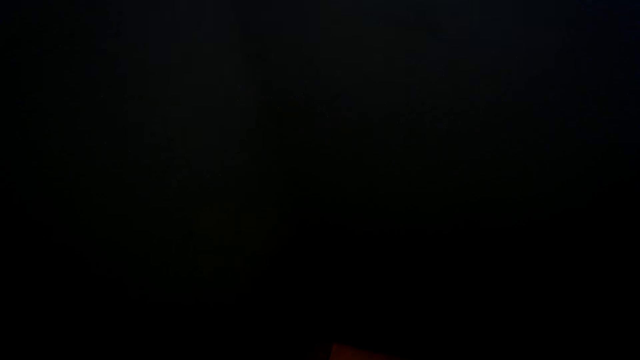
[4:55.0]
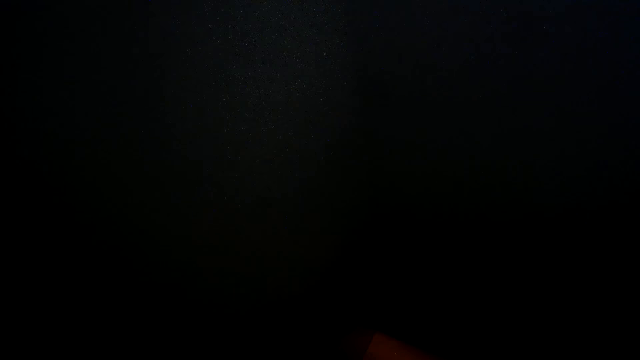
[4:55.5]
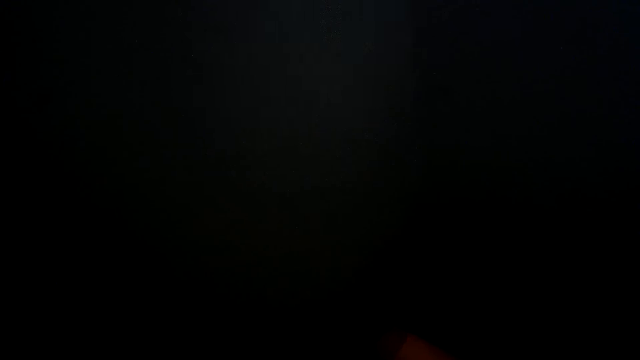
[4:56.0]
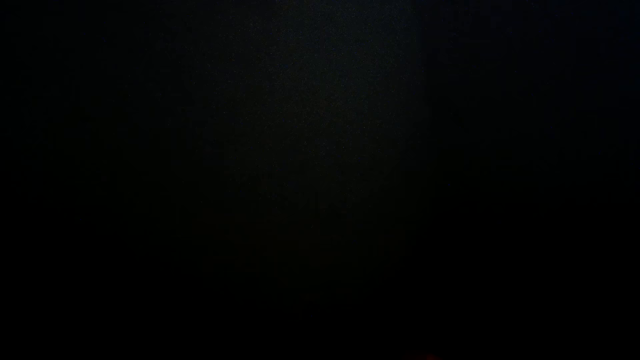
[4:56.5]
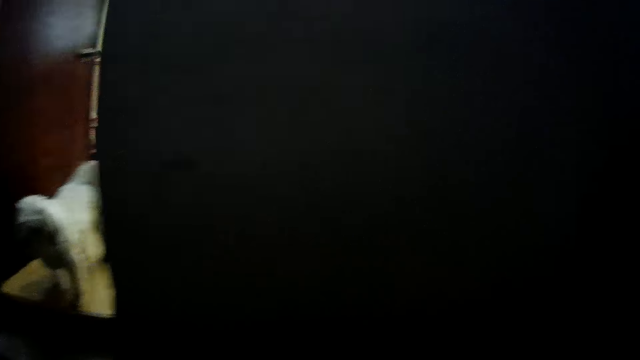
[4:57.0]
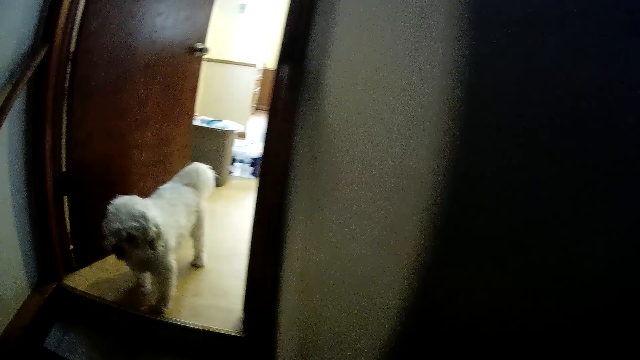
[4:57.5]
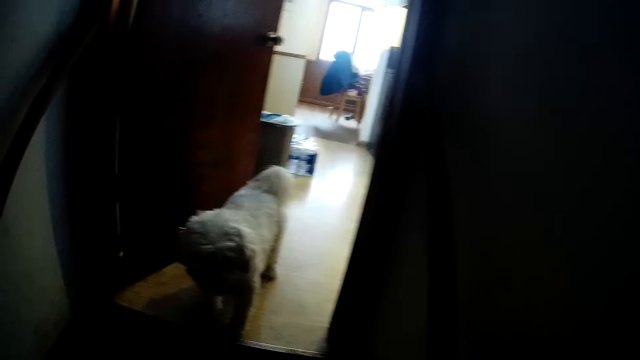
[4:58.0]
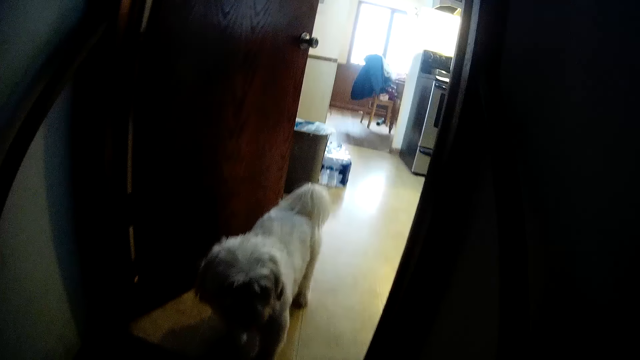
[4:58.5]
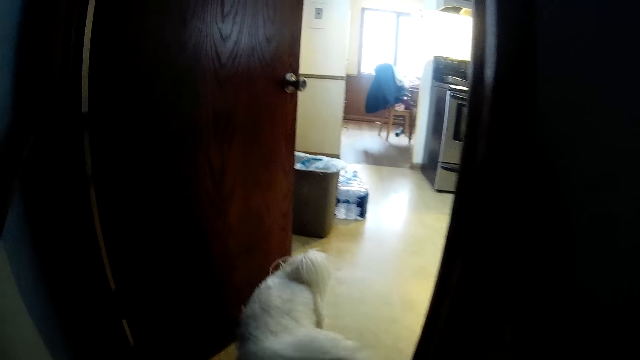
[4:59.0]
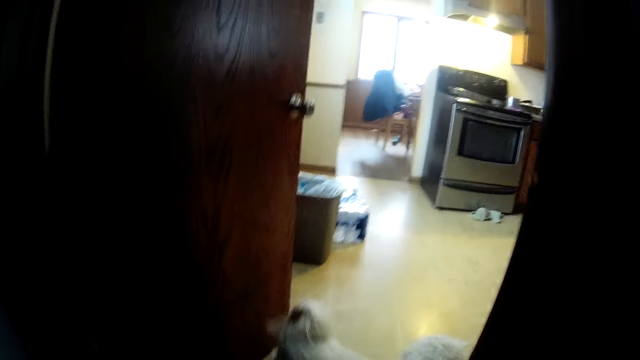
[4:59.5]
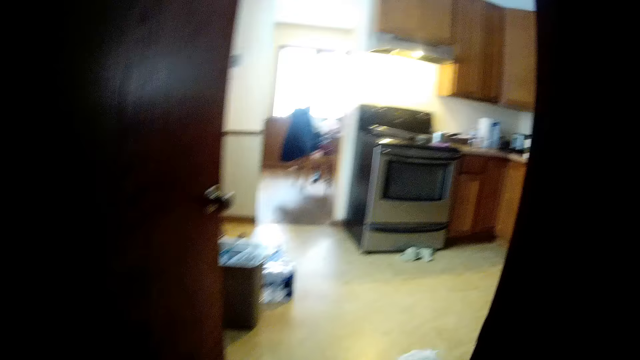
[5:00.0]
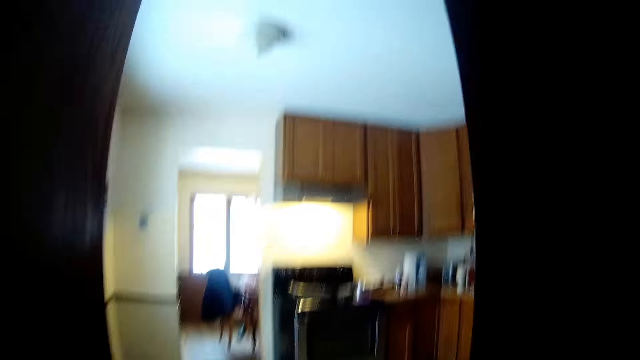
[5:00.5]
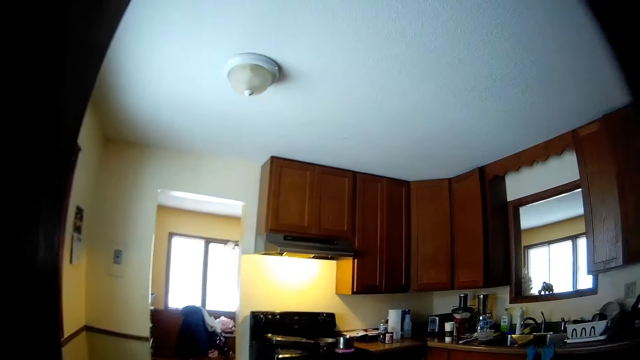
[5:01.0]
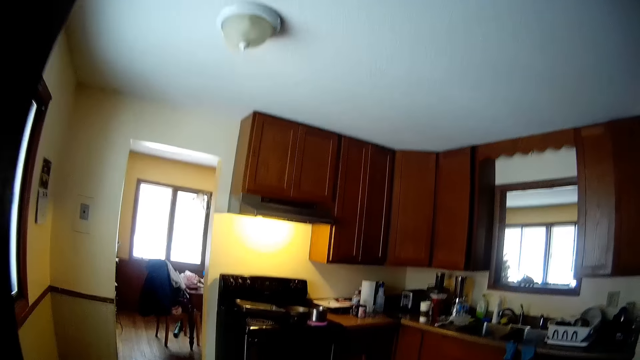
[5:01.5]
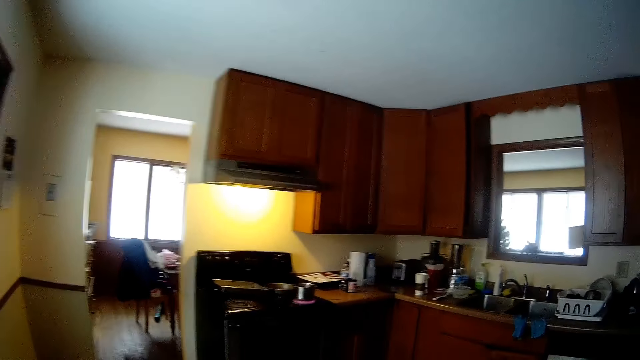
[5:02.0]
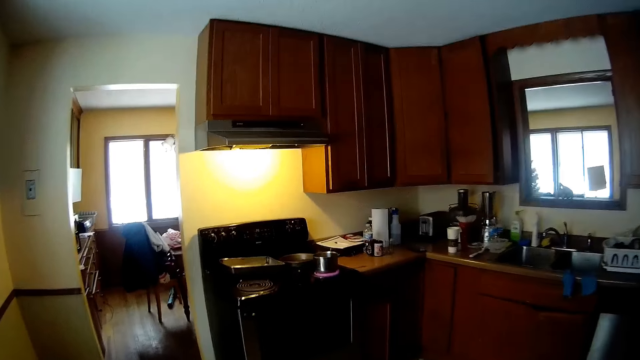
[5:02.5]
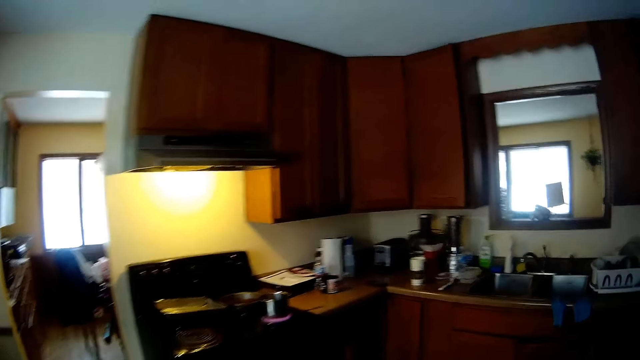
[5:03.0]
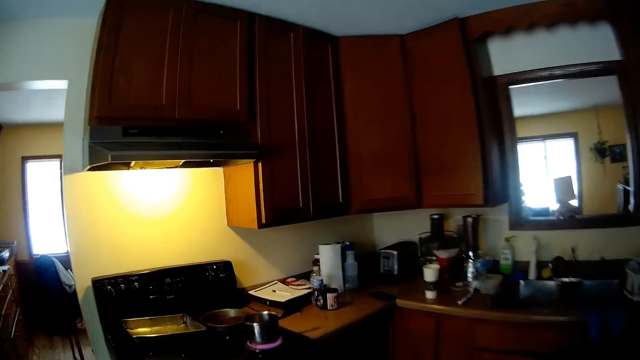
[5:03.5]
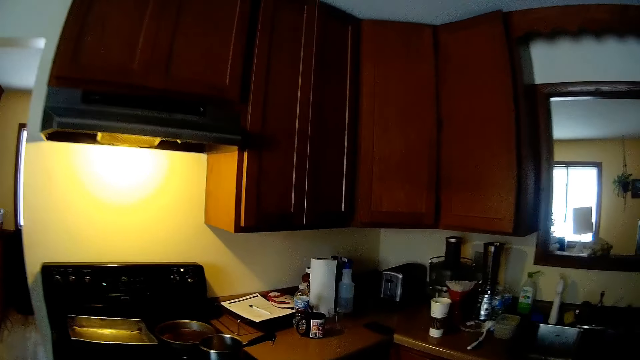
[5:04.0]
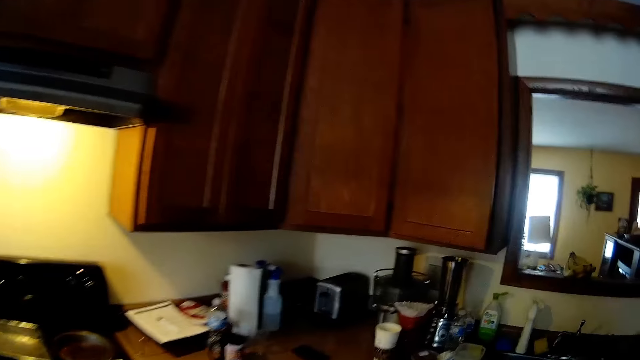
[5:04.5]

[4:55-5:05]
The camera wearer walks. The dog walks into a kitchen. The camera wearer walks into the kitchen.

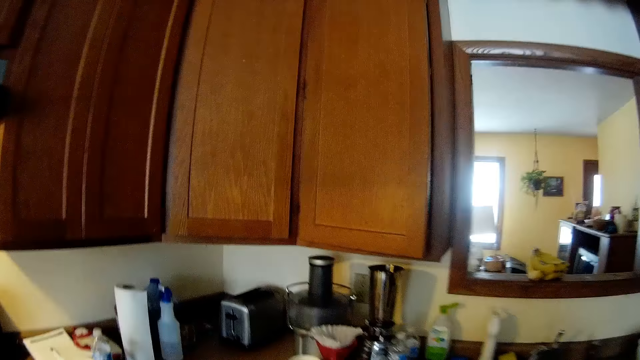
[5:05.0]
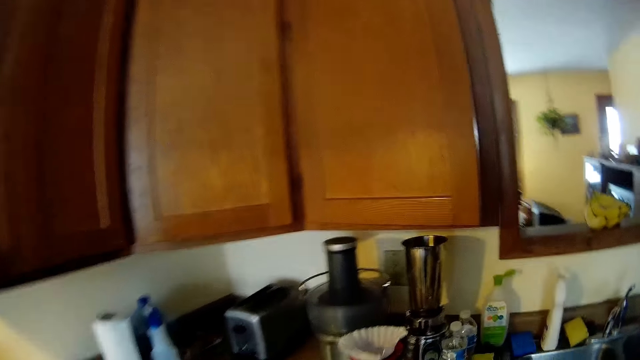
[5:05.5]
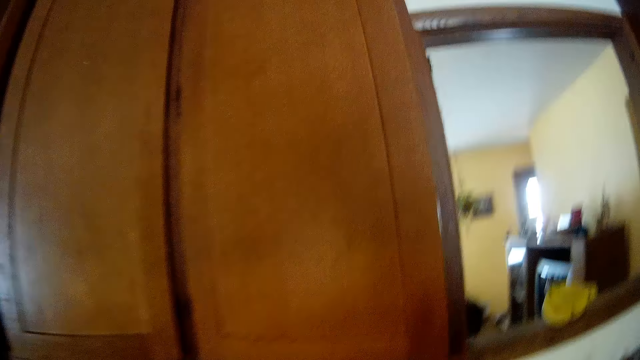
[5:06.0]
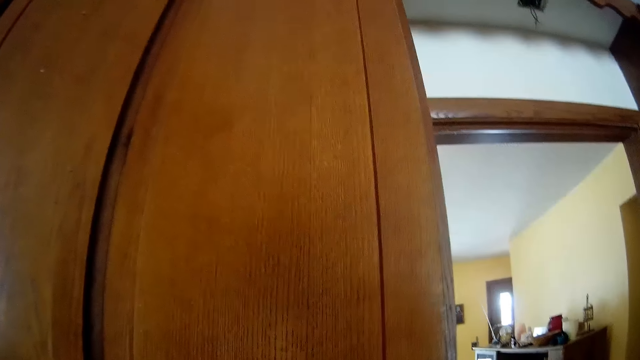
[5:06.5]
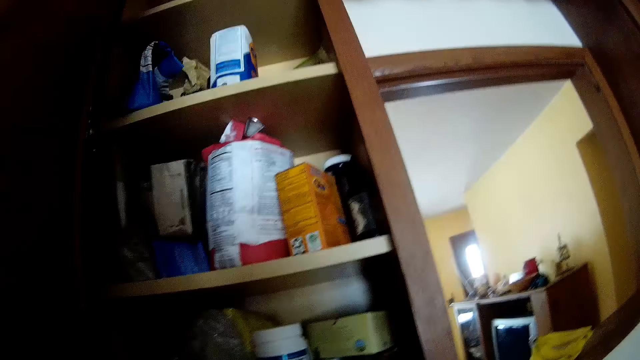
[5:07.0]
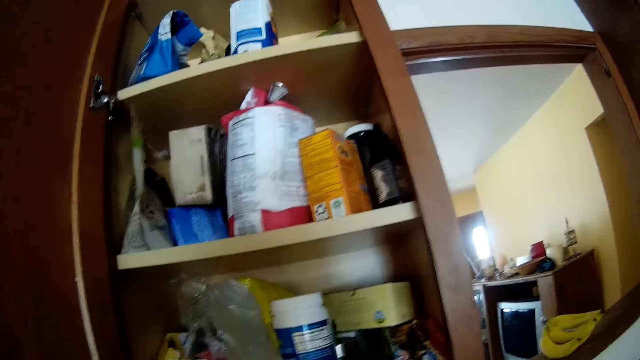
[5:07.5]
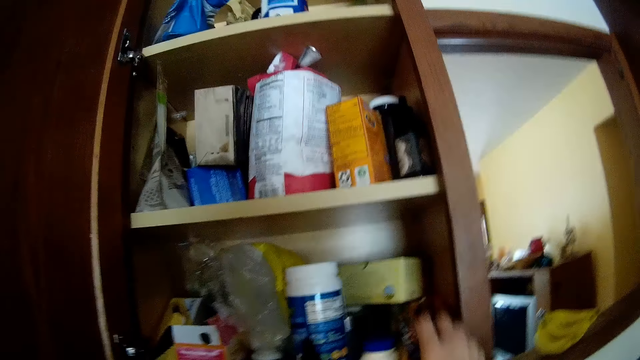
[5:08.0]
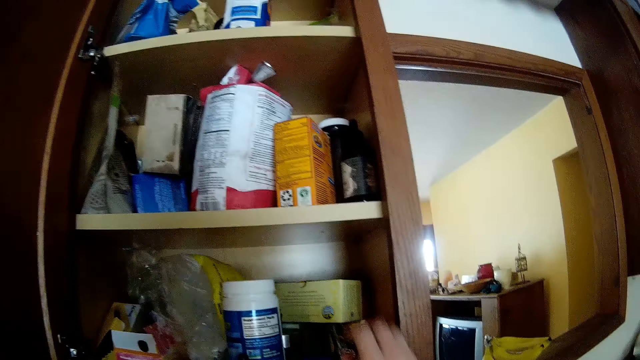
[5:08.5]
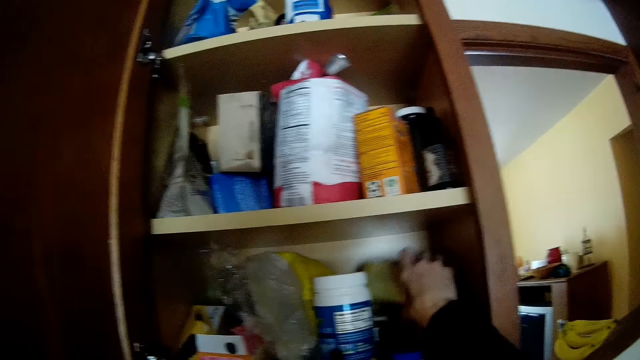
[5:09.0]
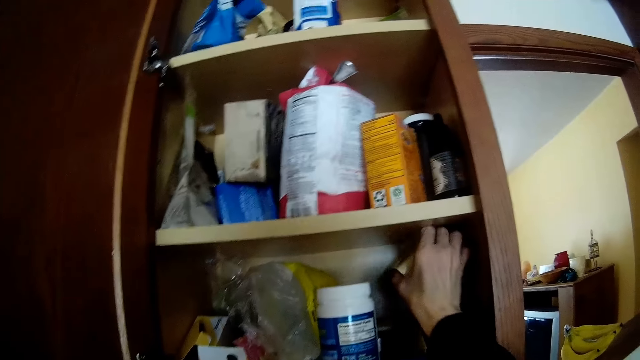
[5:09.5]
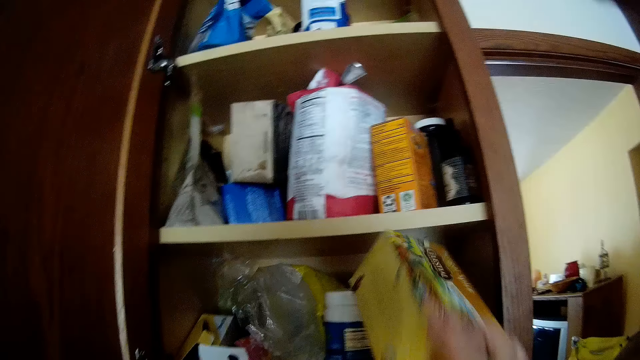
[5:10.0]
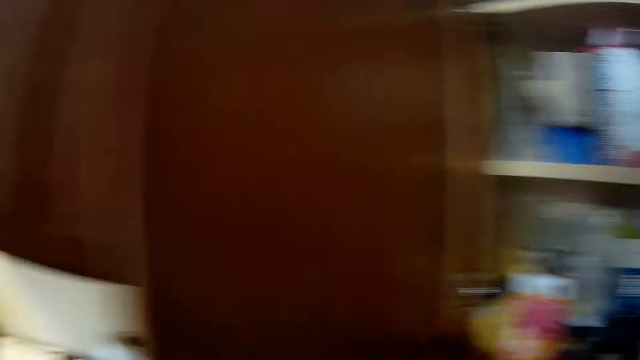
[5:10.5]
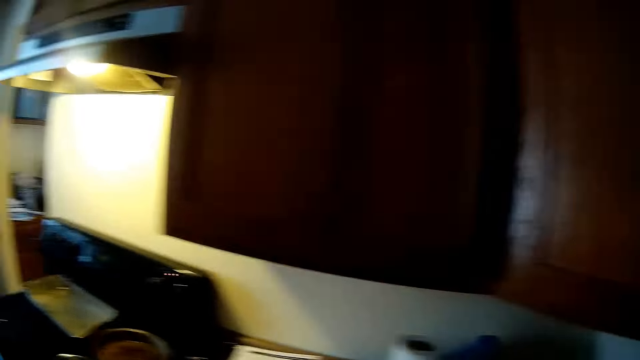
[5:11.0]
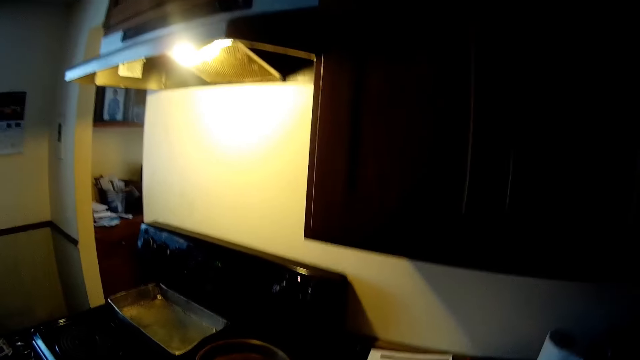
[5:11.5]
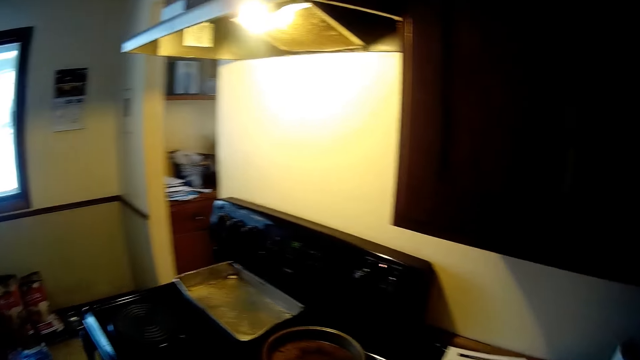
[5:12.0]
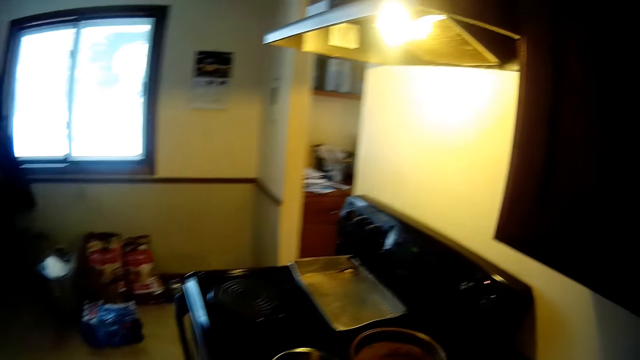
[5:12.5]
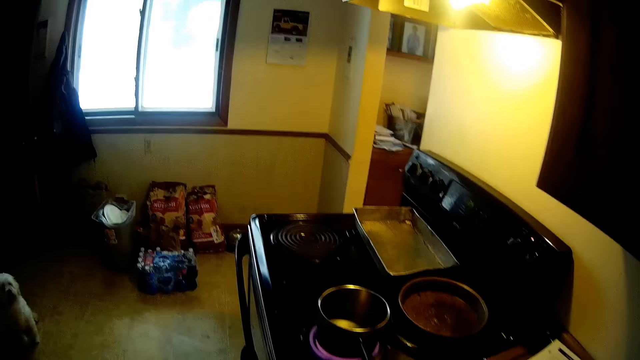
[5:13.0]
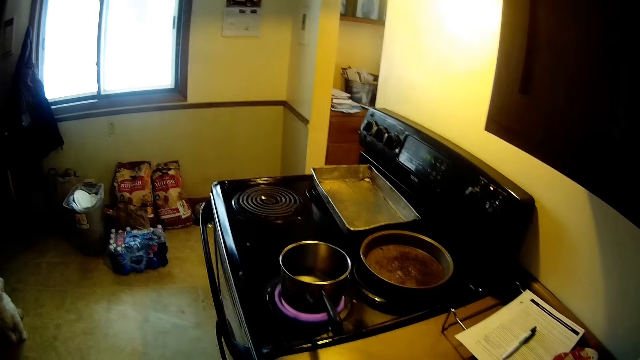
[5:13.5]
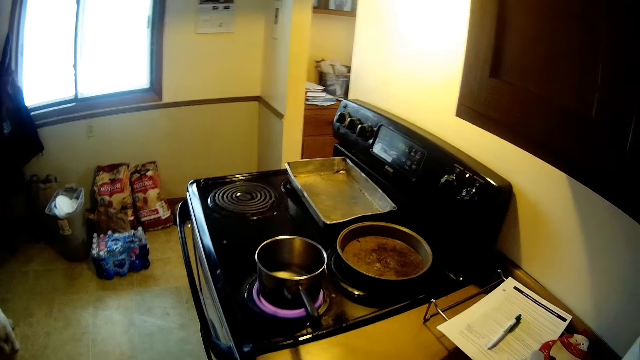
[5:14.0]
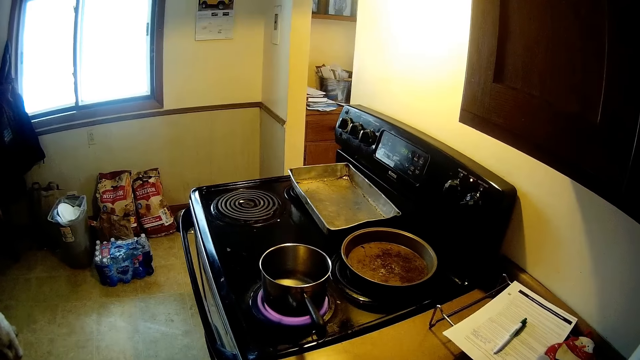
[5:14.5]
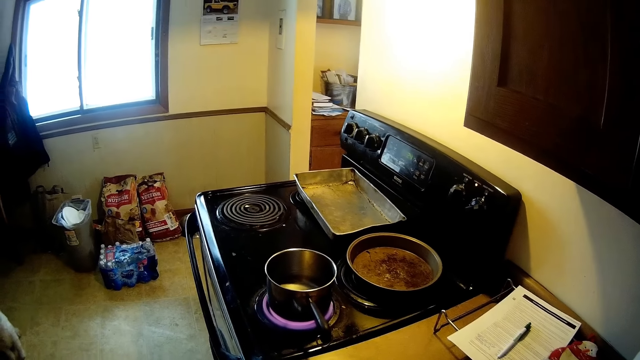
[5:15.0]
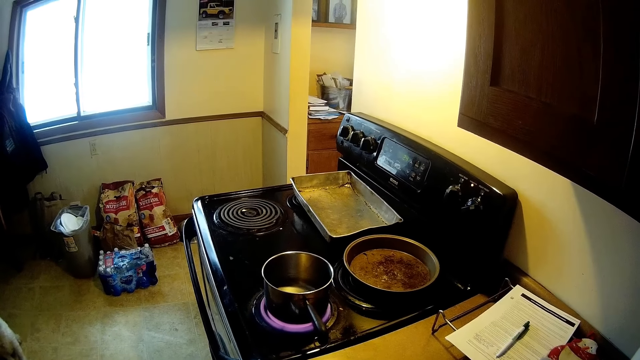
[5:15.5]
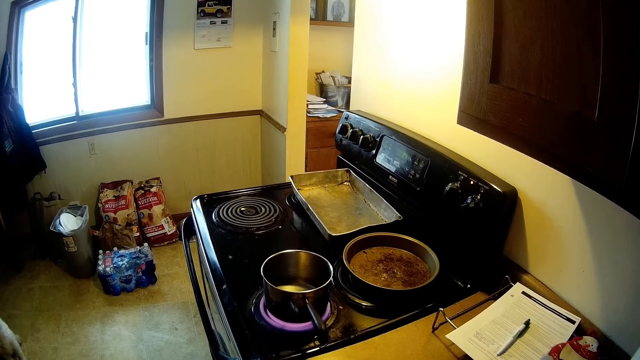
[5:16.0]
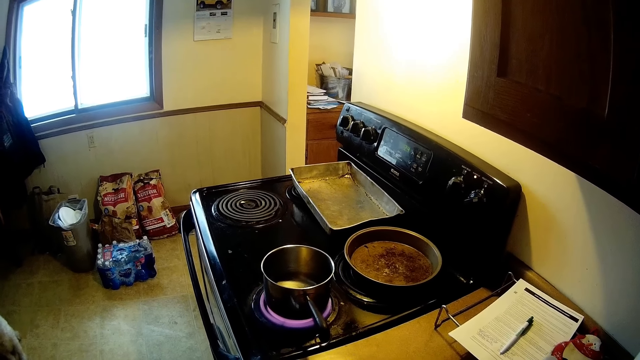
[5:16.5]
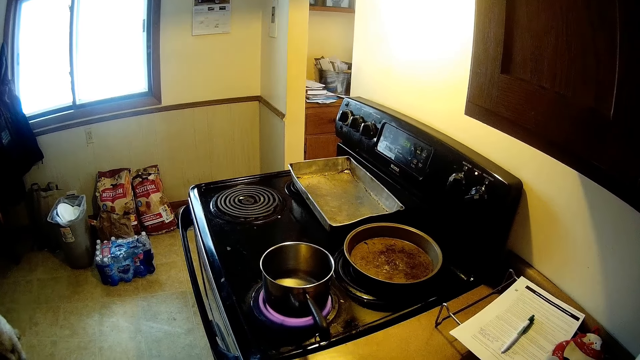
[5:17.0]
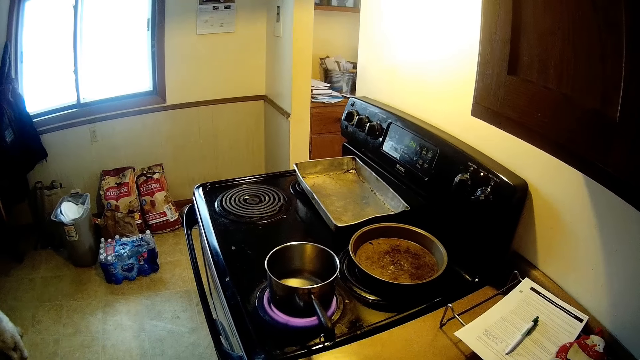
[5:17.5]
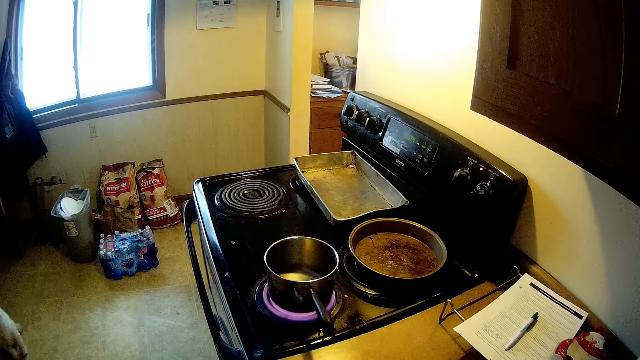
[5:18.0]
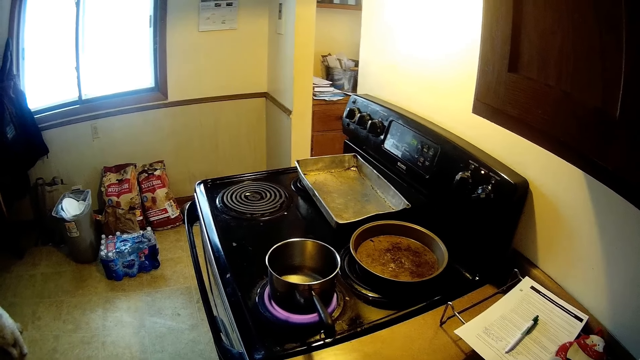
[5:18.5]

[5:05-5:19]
The camera wearer opens a door of a hanging cupboard with her left hand. She picks up a pack of oats from the hanging cupboard. She looks around. She closes the door of the hanging cupboard with her left hand. She stares at the cooker.
